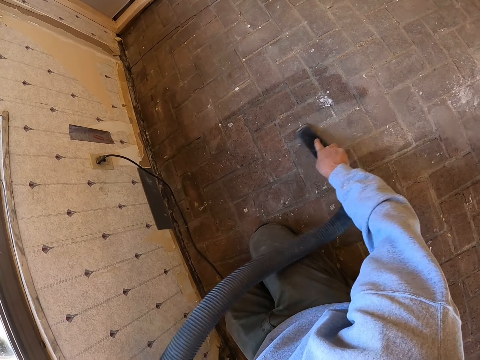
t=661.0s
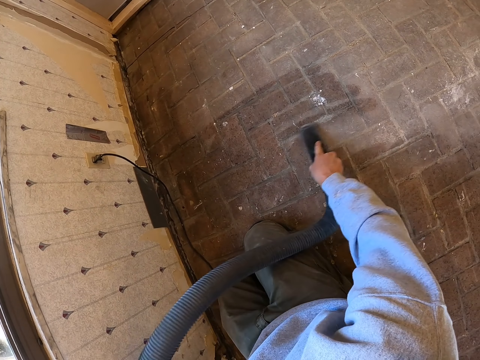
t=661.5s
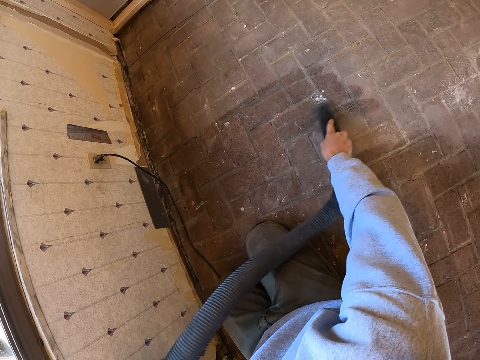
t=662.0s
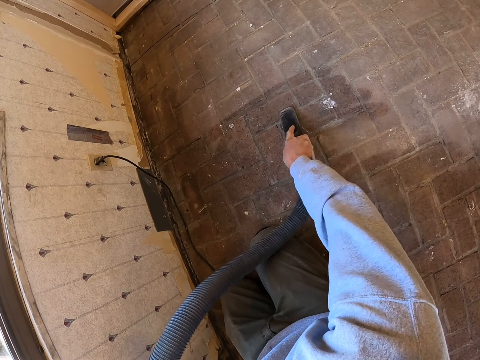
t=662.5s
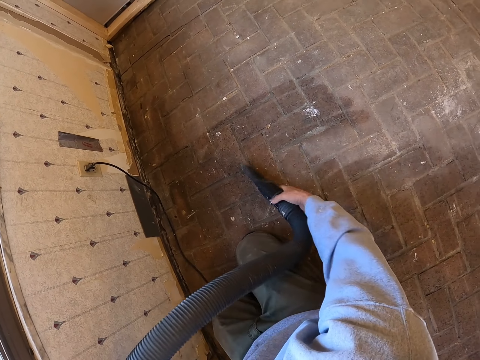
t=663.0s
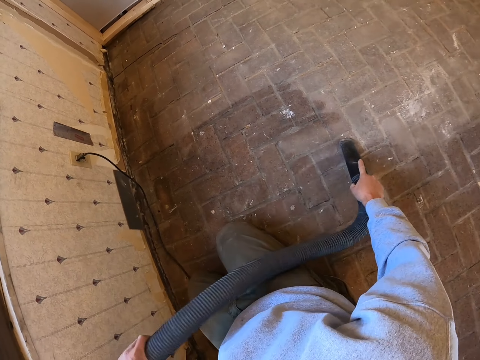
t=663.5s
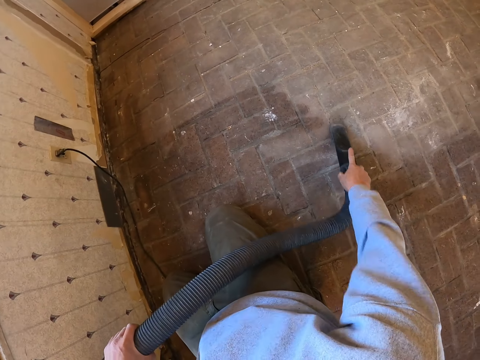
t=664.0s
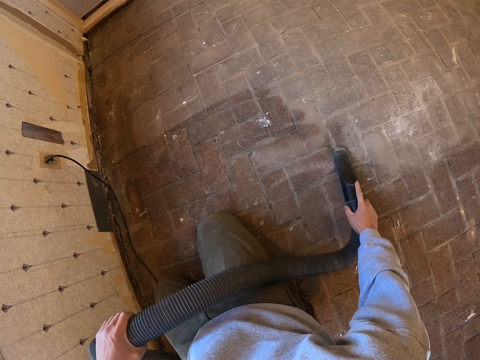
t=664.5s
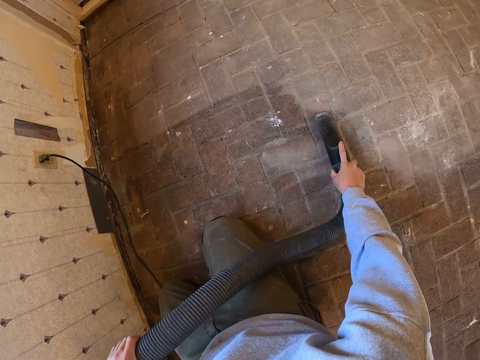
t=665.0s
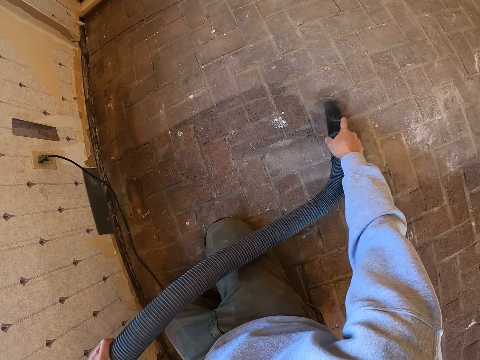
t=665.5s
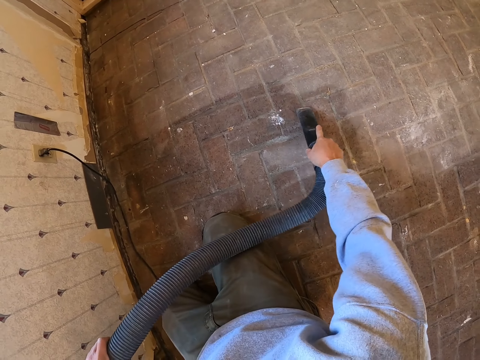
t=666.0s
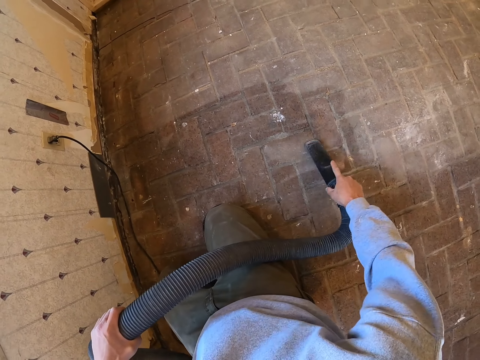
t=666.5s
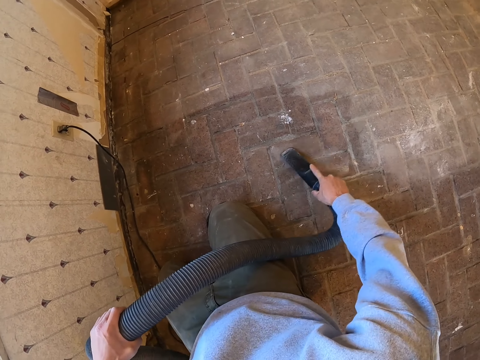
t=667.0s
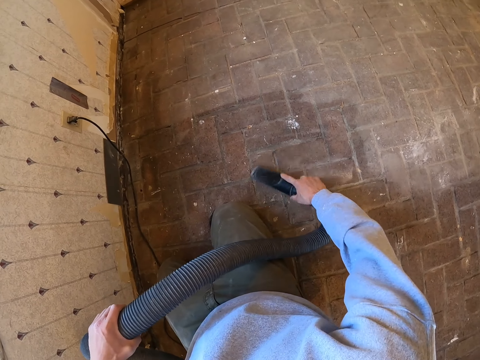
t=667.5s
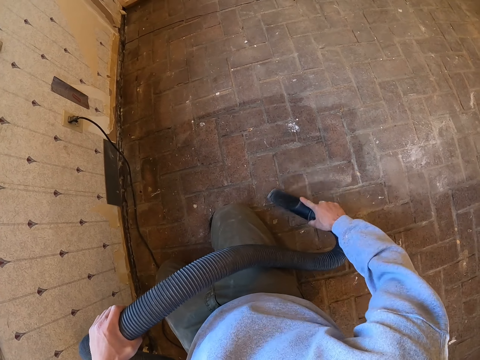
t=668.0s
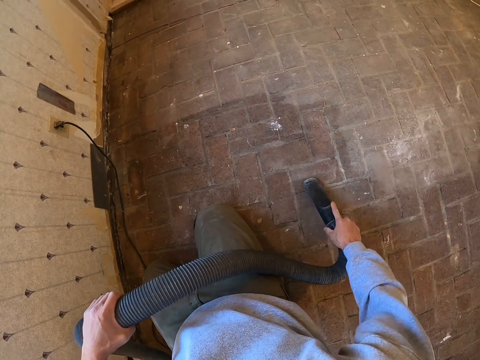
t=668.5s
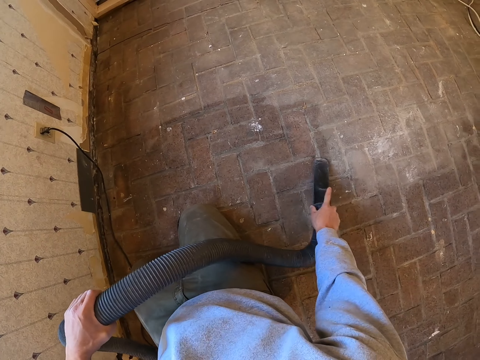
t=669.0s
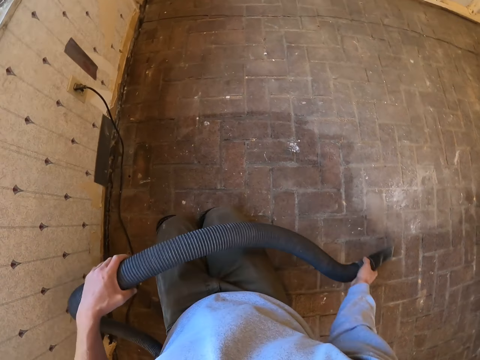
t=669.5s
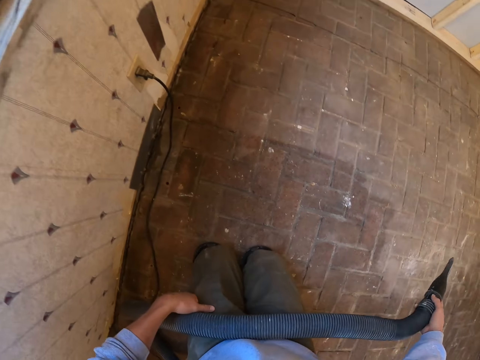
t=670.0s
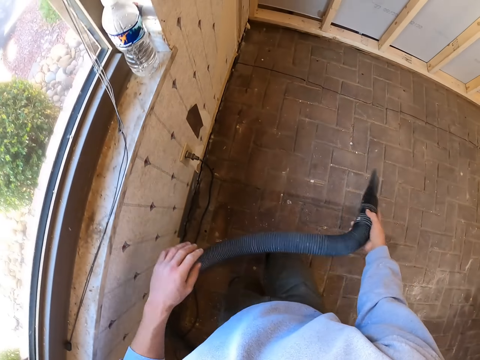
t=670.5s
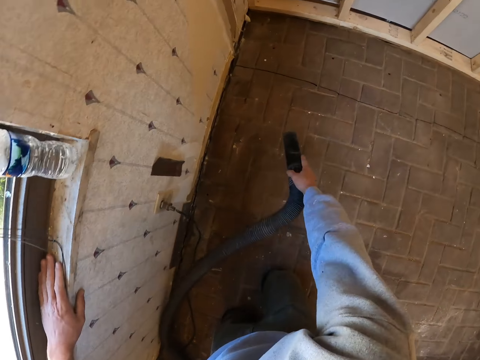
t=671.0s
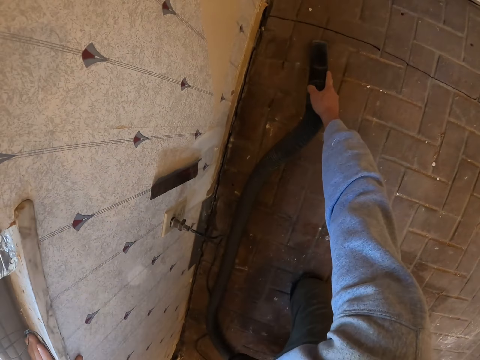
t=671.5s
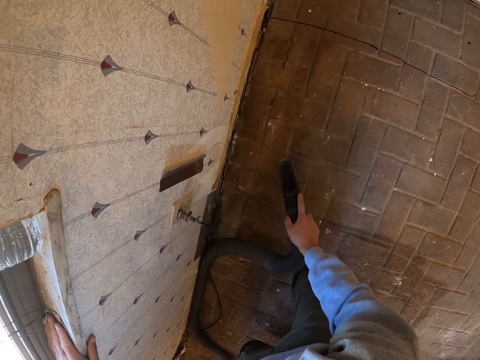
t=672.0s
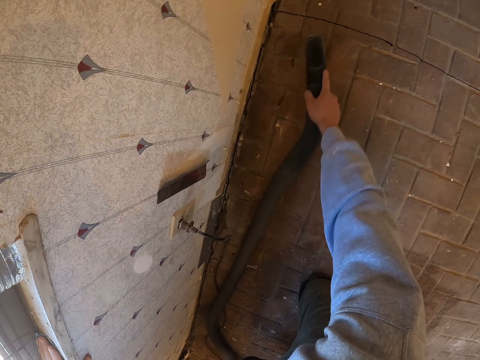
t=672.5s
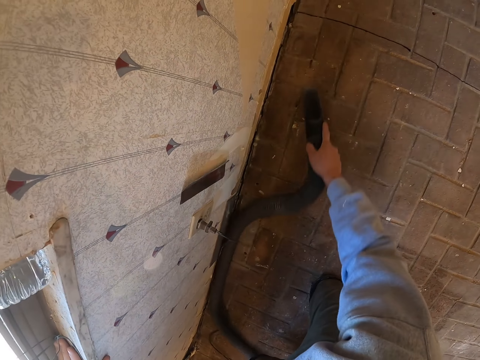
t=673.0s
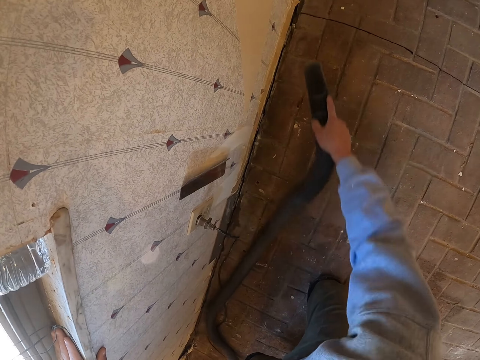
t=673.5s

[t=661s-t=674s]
The camera wearer holds the vacuum cleaner pipe. They put the hand on the window. They clean the floor.

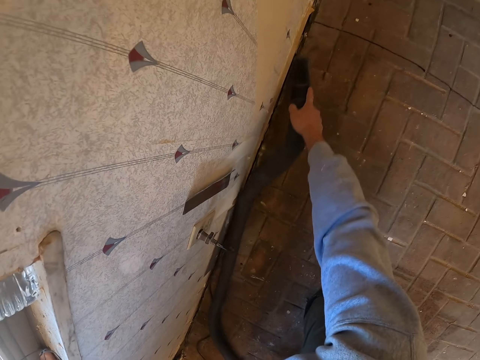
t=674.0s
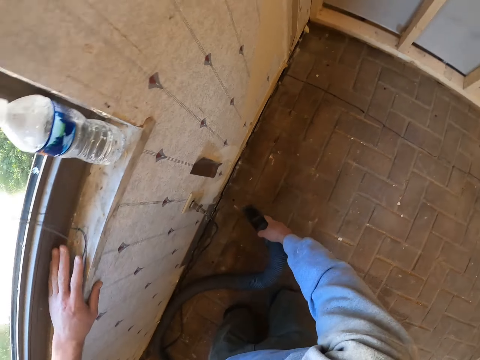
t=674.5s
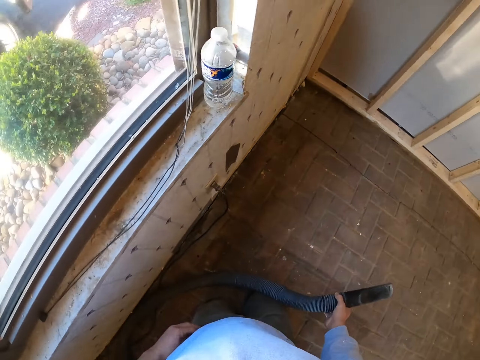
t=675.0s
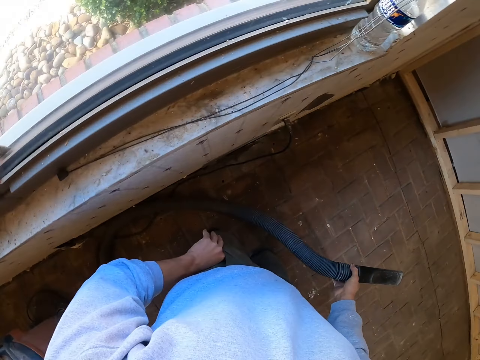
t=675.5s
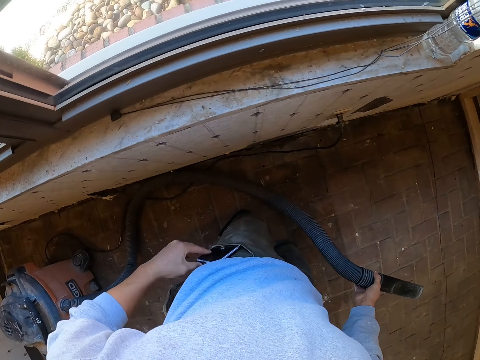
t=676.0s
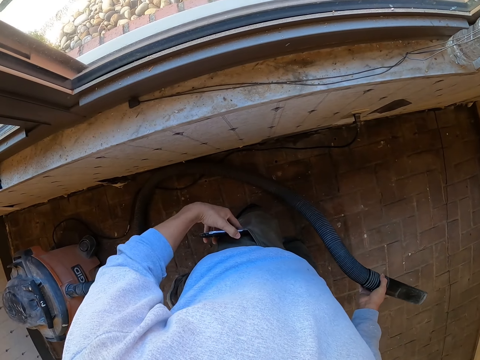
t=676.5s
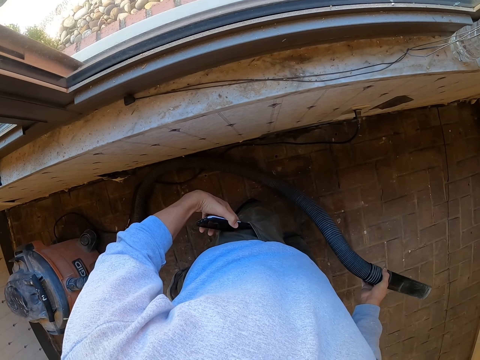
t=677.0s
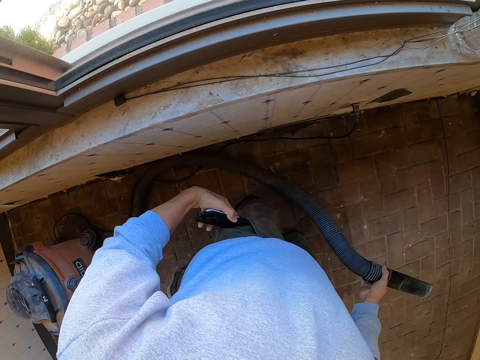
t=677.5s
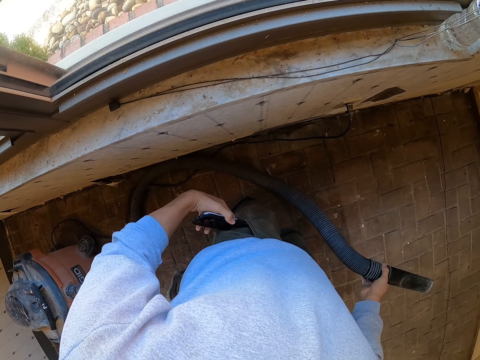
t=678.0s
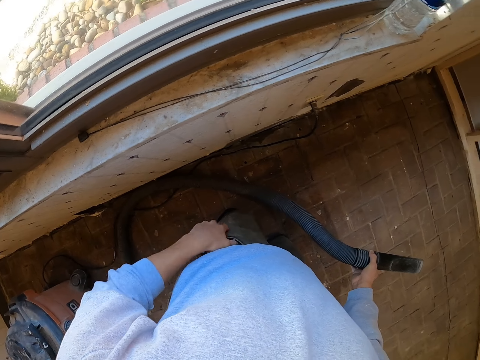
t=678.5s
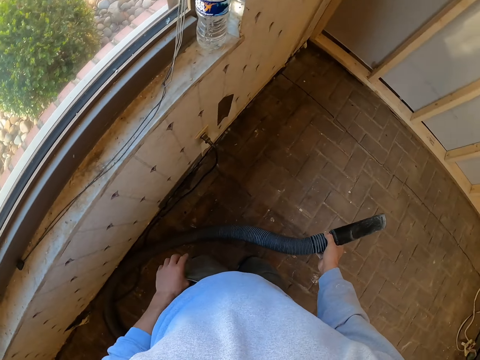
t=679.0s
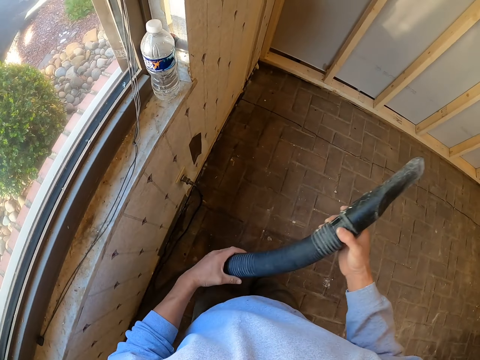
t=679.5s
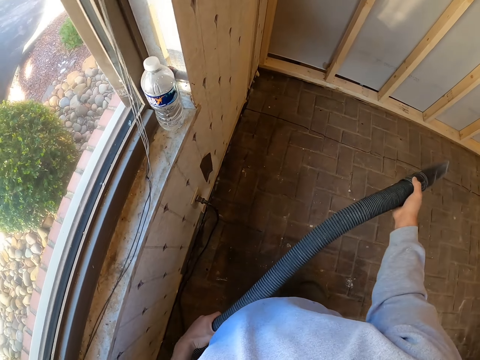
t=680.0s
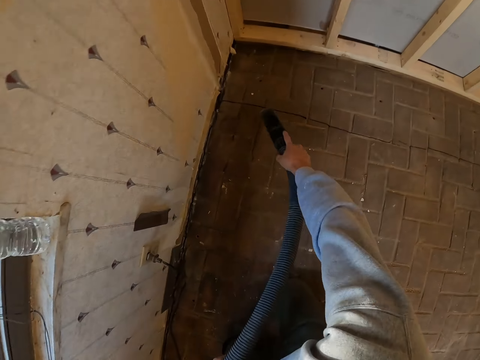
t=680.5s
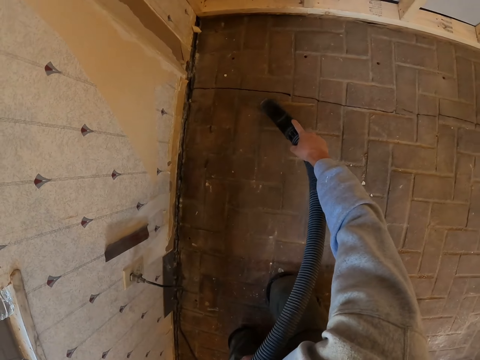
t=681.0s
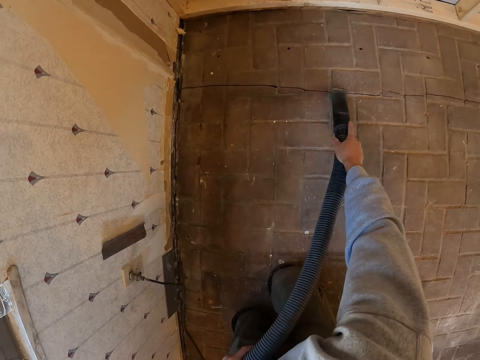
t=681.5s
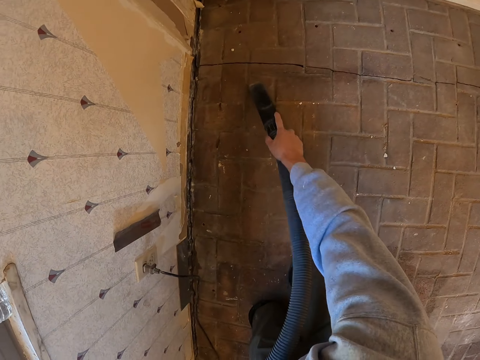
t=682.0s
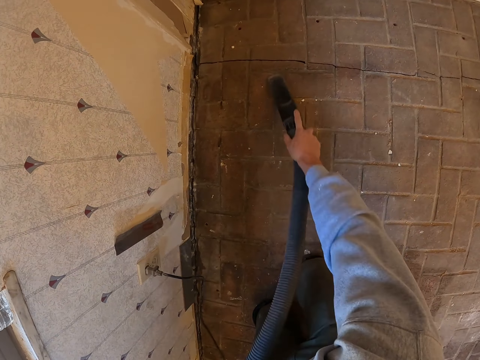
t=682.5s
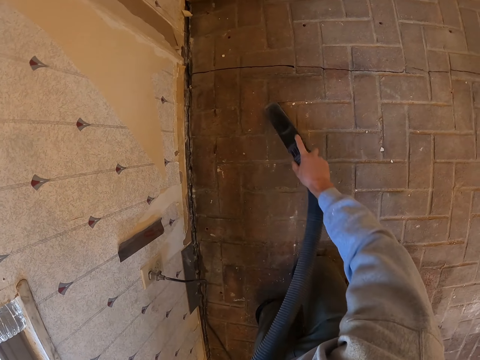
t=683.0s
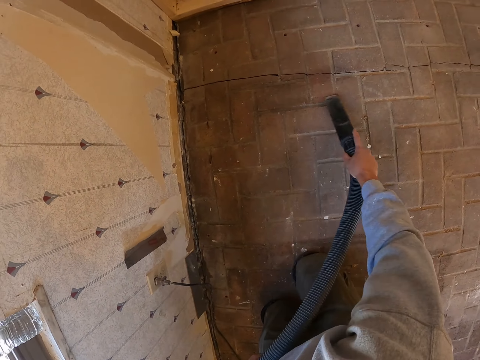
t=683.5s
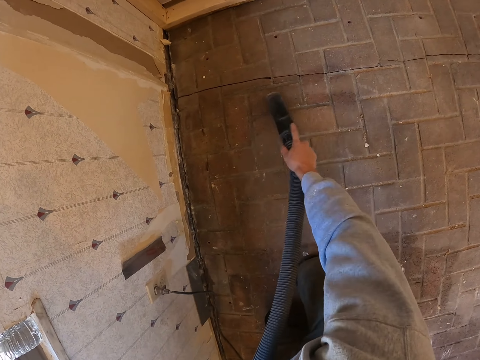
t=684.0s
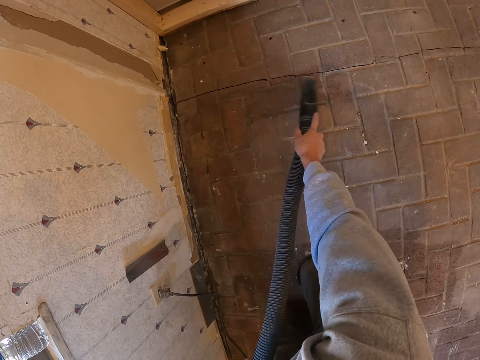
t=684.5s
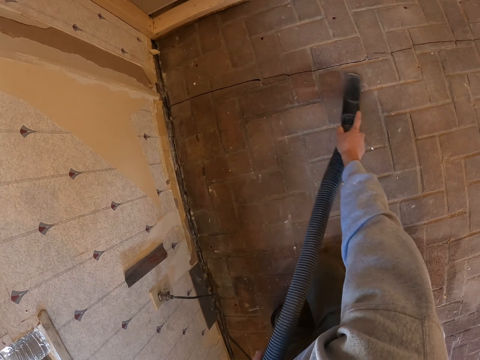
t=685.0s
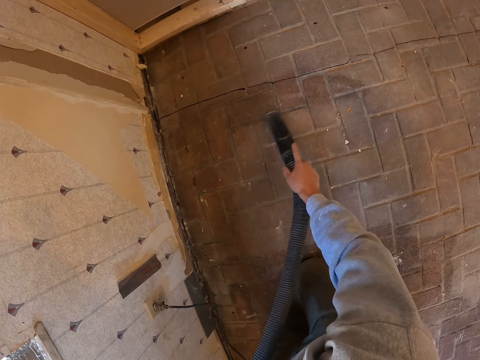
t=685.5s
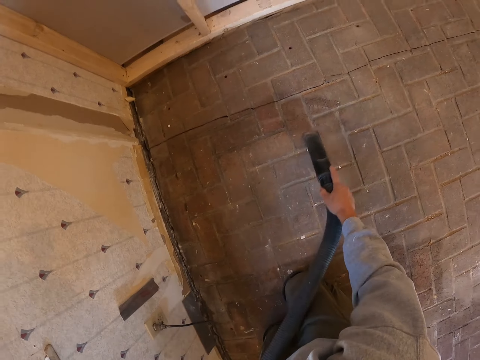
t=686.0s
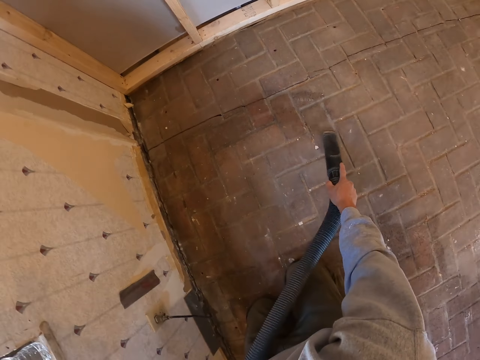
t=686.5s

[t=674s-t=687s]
The camera wearer holds the vacuum cleaner handle. They remove the phone from the pocket. They look at the mobile phone. They put the phone in the pocket. They hold the vacuum cleaner pipe. They vacuum the floor.
